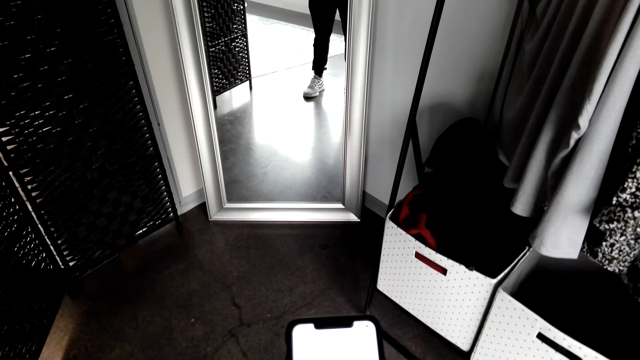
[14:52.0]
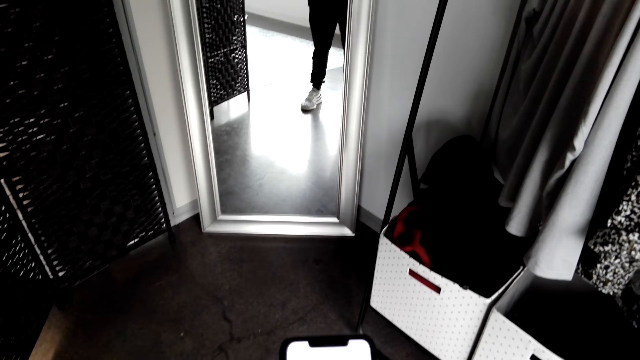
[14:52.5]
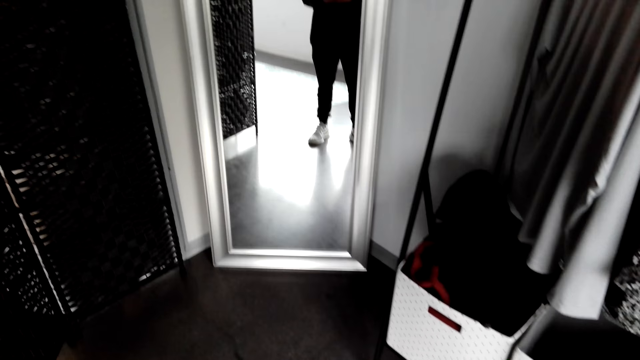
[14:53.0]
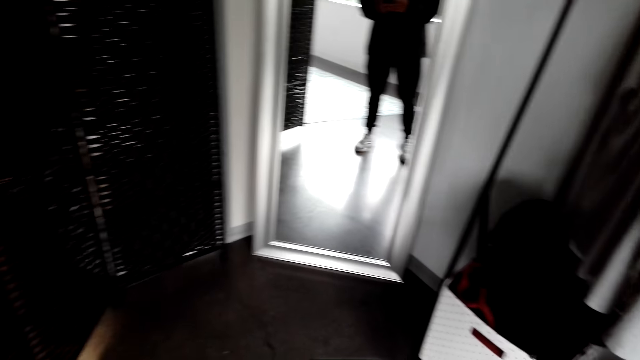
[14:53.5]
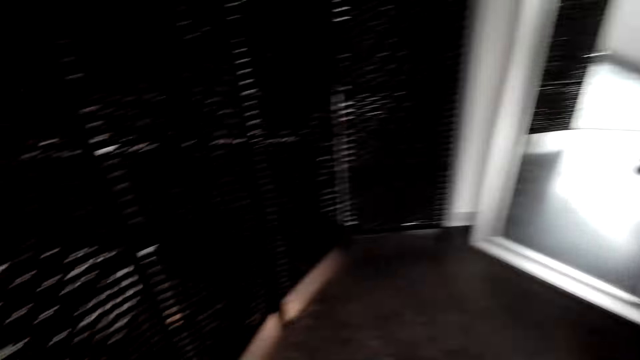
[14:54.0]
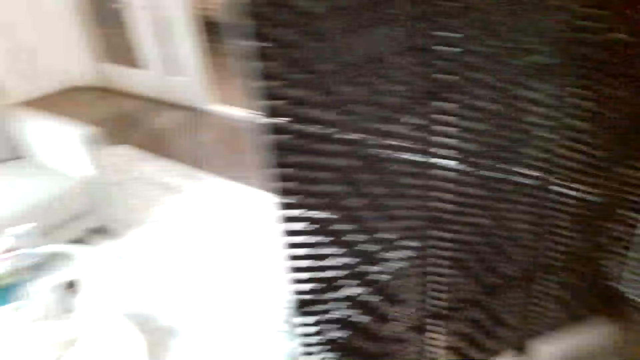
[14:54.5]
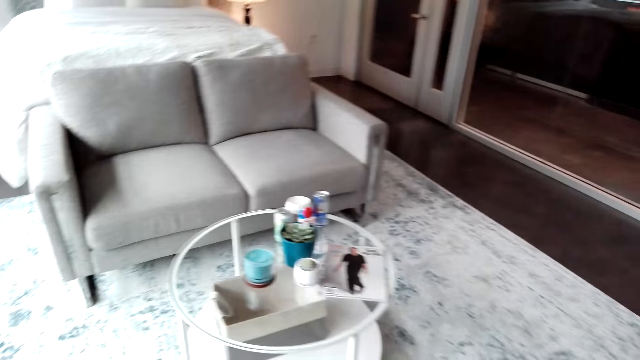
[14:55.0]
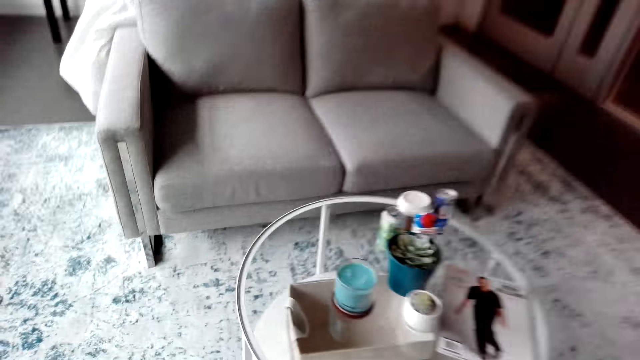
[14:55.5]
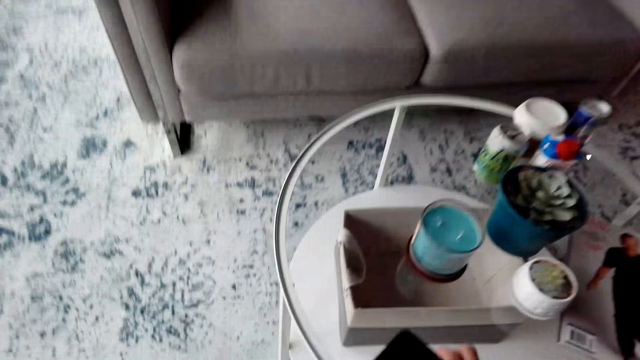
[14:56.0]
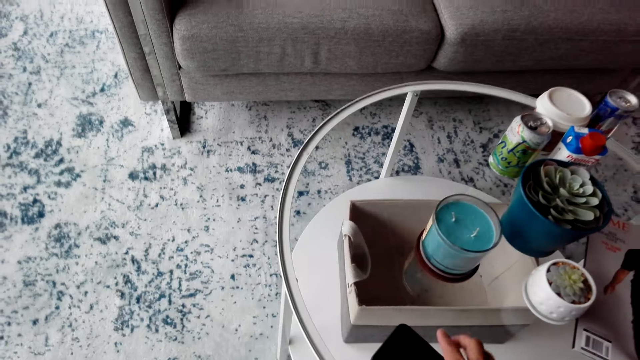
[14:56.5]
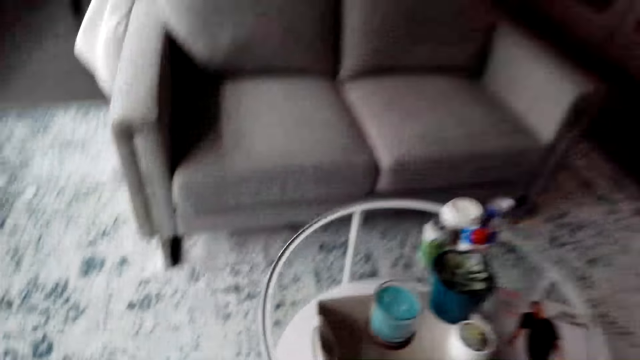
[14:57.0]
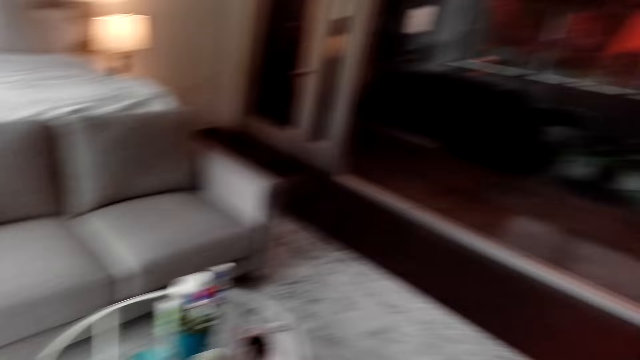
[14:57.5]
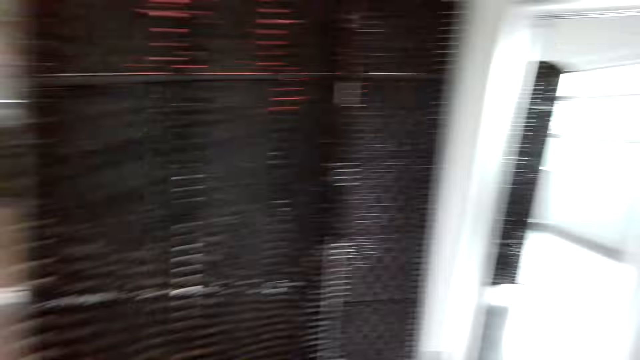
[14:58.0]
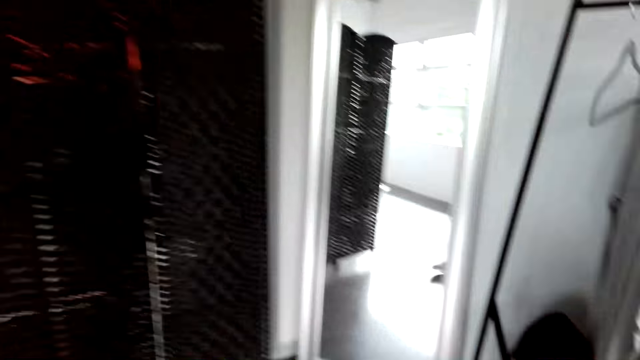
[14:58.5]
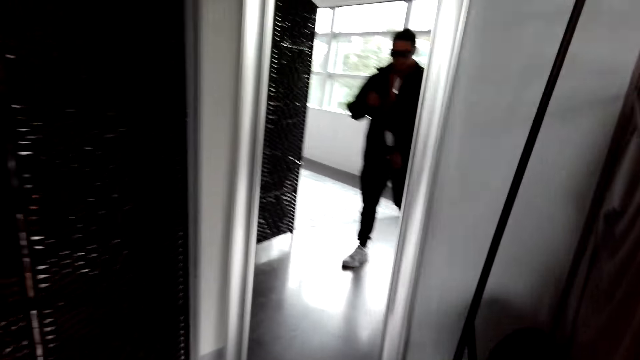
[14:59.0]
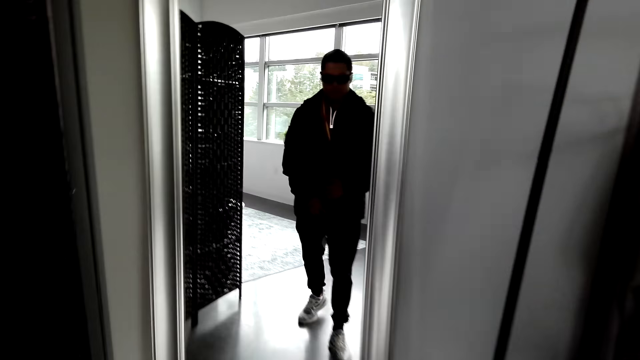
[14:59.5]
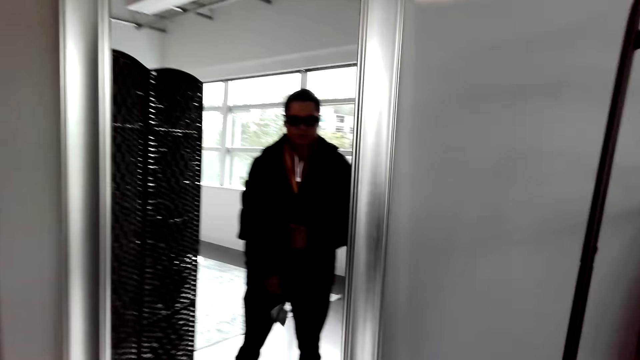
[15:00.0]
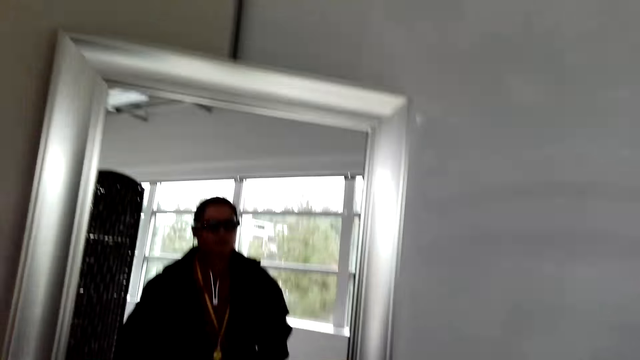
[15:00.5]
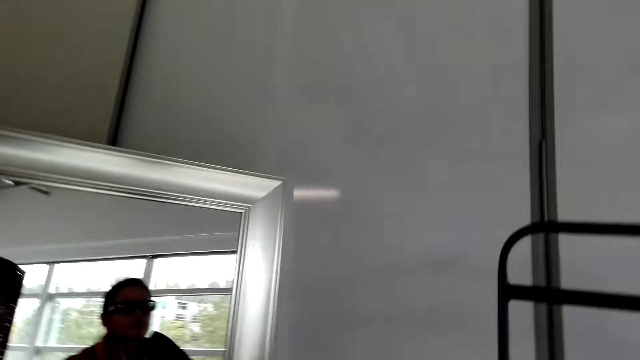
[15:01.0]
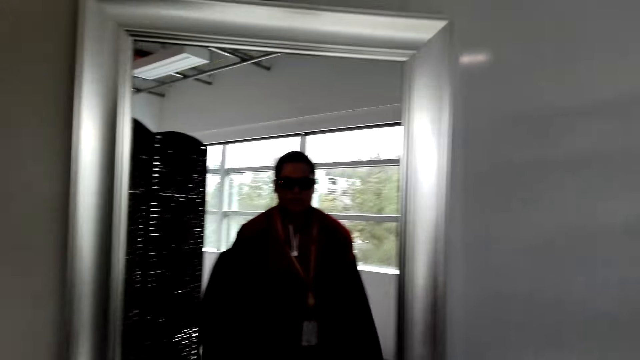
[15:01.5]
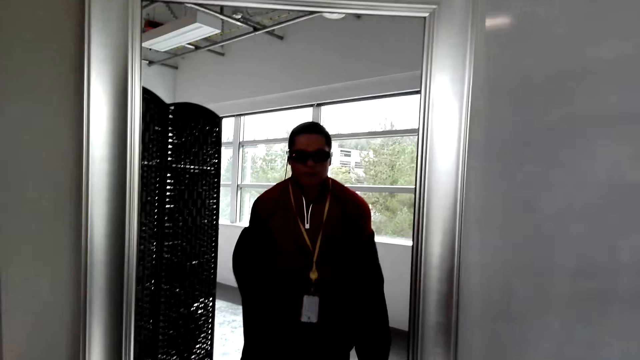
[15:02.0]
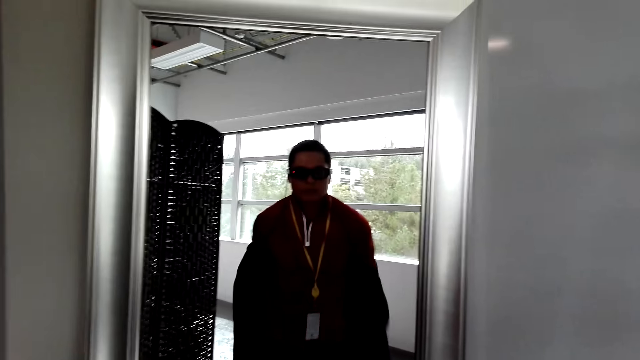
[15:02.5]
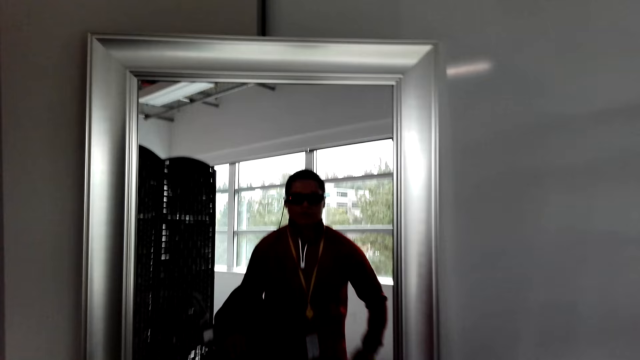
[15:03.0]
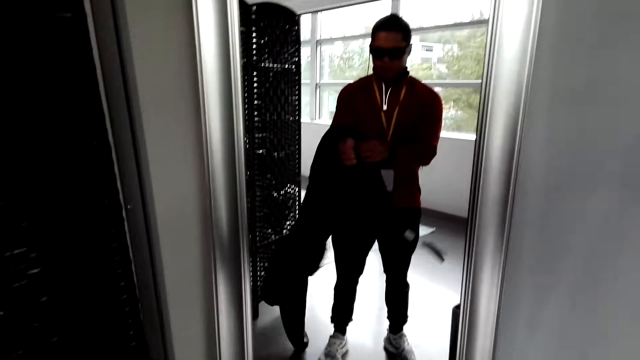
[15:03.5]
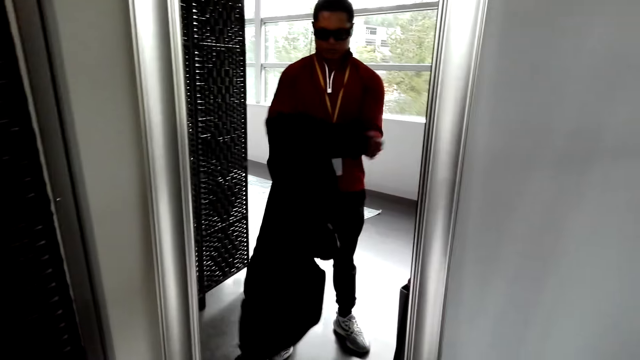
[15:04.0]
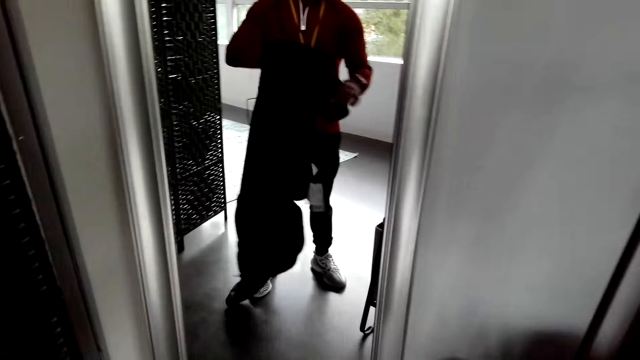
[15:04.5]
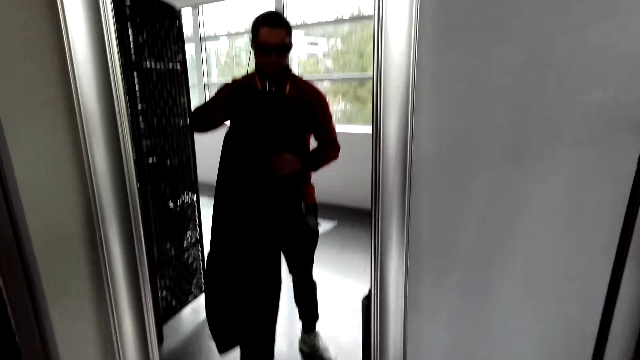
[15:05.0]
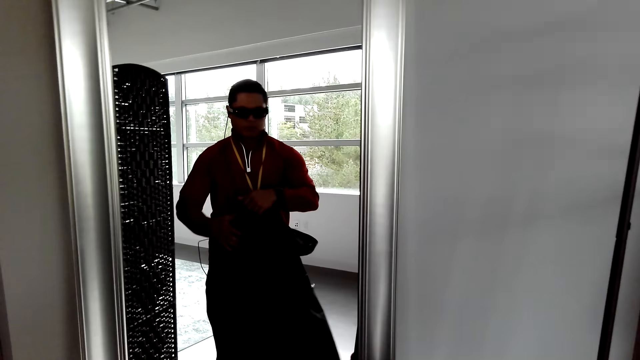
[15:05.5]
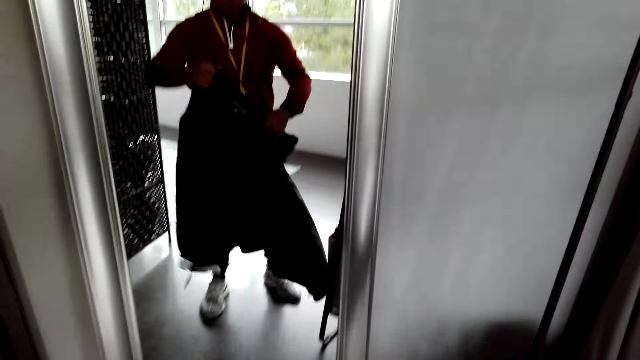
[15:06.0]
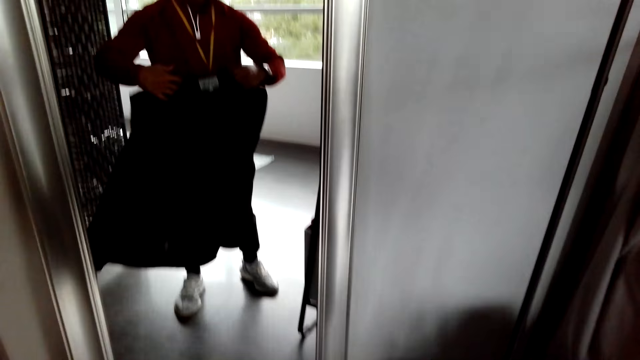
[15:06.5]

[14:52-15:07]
The camera wearer turns around the room. They place the phone on the table. They turn around the room. They unzip the jacket. They look at the mirror. They remove the jacket. They move the jacket.

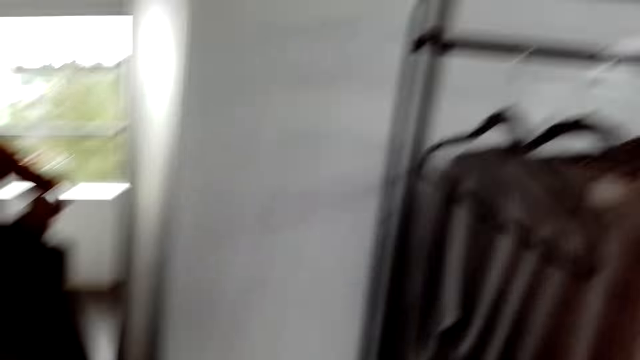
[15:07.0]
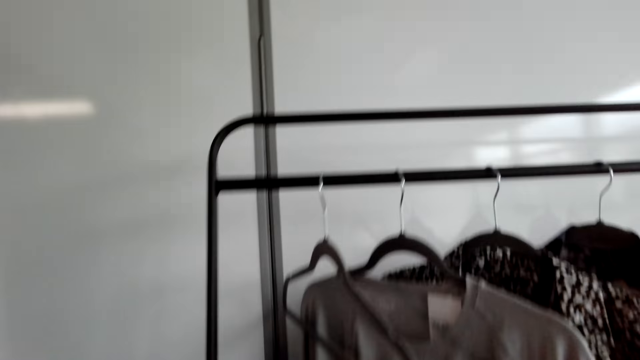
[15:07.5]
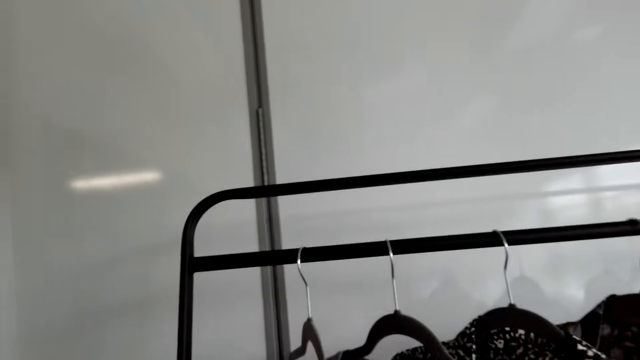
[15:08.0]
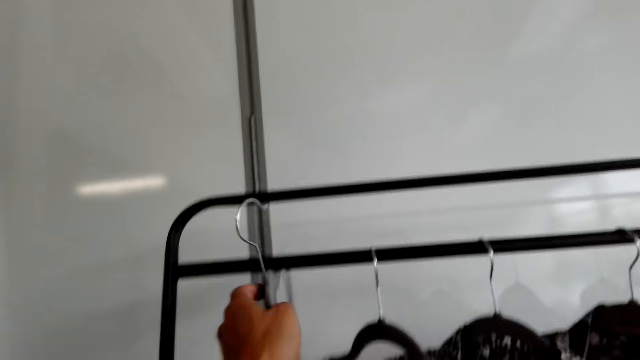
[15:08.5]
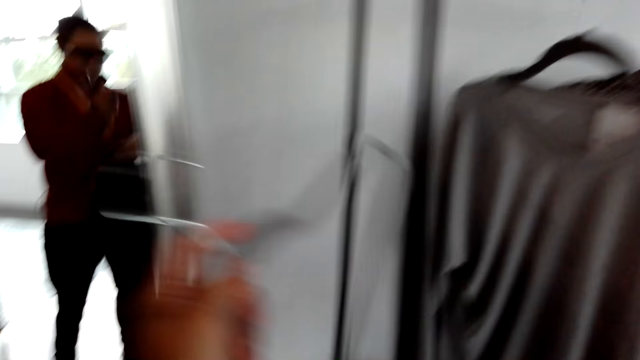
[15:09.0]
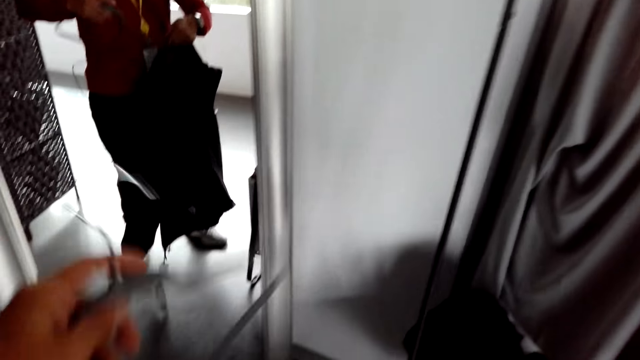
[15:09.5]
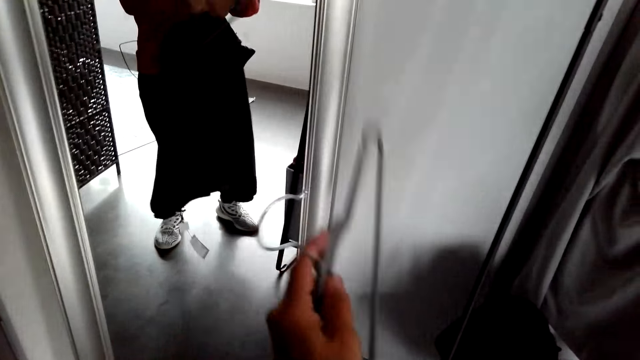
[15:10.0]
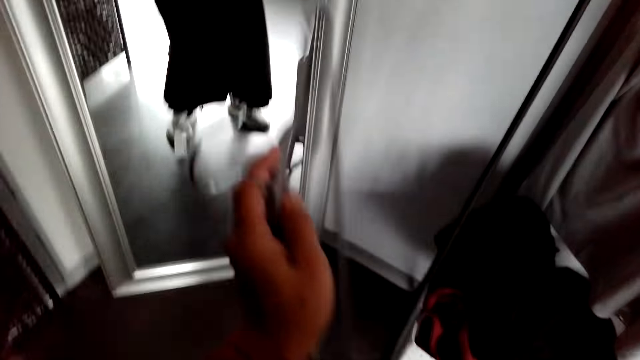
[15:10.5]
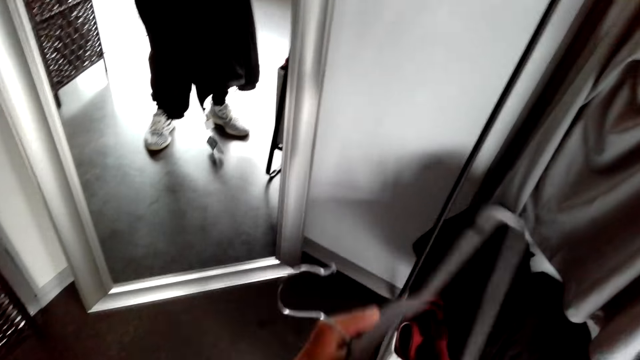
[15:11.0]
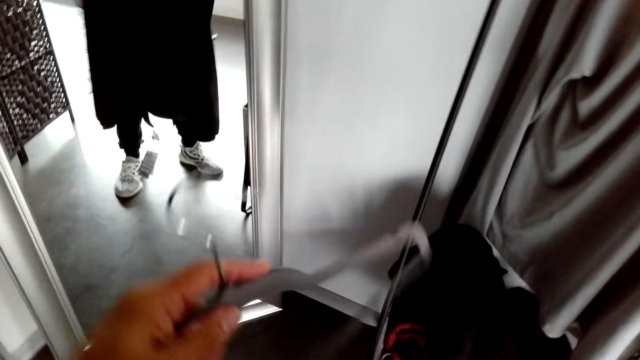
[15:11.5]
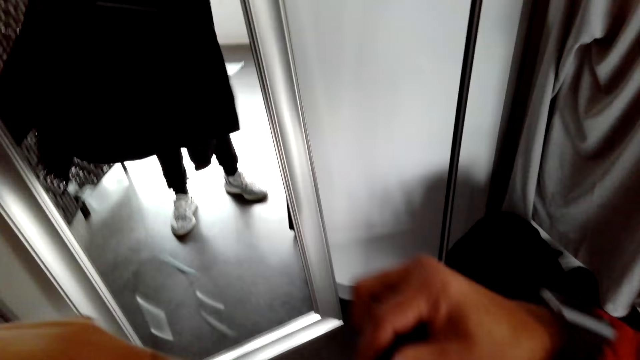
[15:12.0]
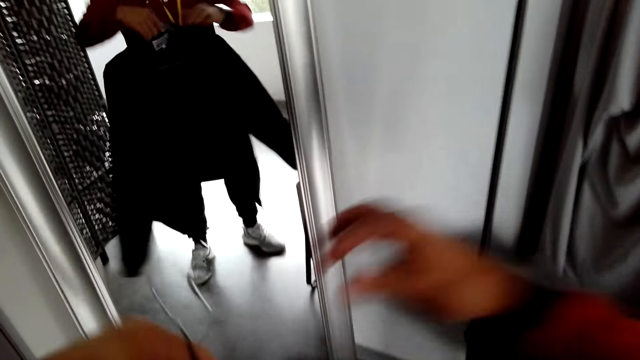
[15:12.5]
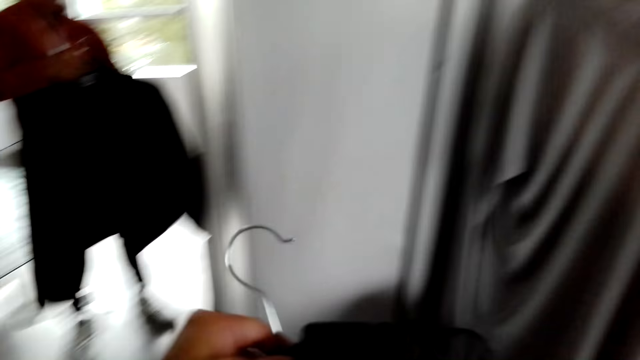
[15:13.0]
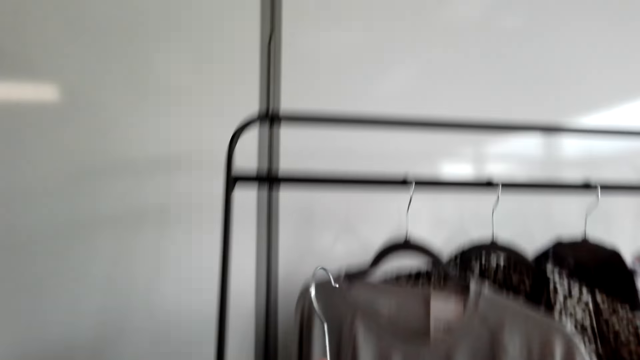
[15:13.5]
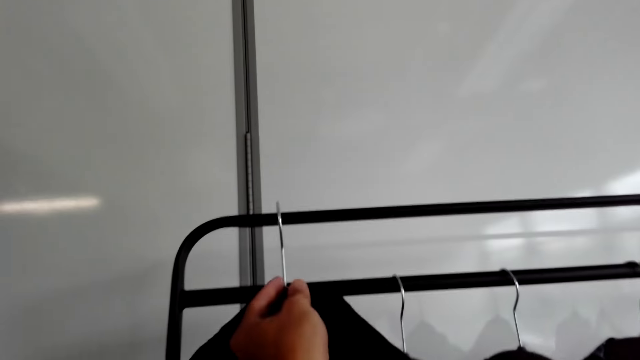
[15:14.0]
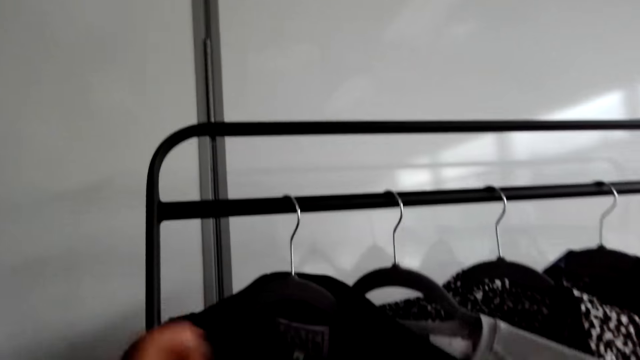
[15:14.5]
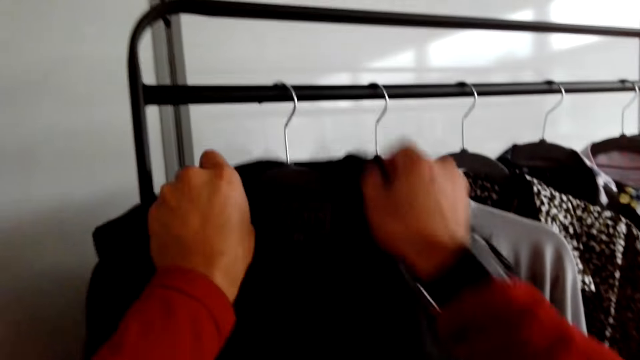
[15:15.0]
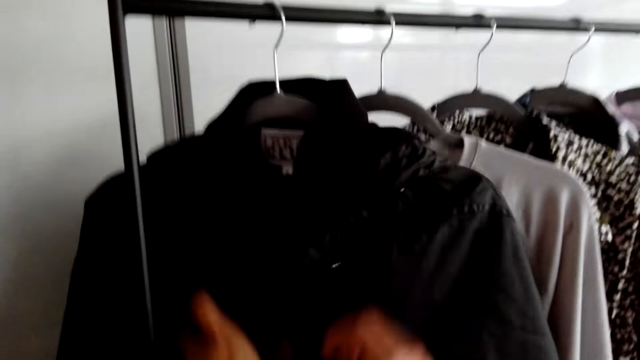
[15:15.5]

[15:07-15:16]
The camera wearer looks around the room. They pick a hanger from the stand. They place the jacket on the hanger. They return the jacket to something. They hang the jacket on the stand. They adjust the jacket on the hanger.
